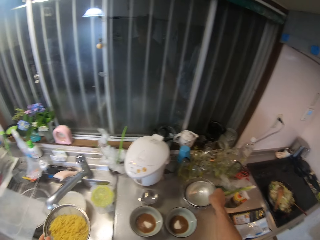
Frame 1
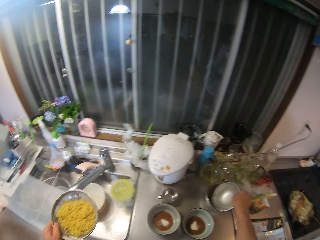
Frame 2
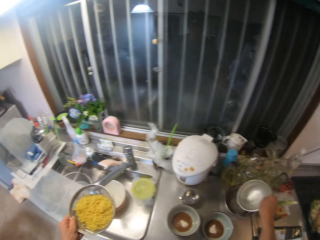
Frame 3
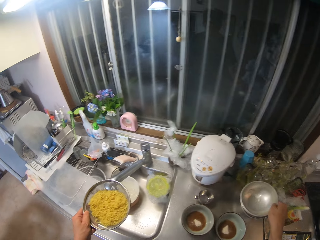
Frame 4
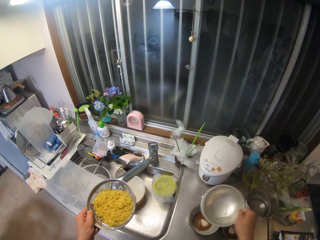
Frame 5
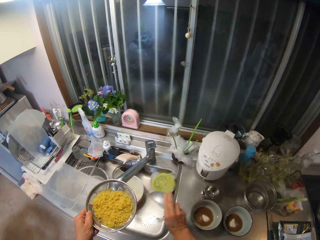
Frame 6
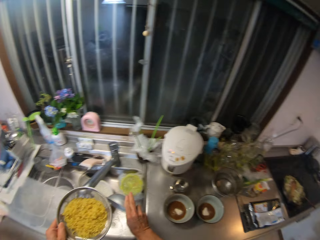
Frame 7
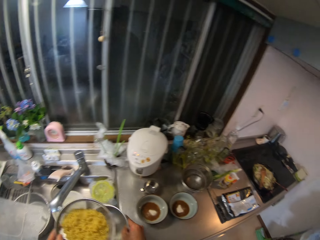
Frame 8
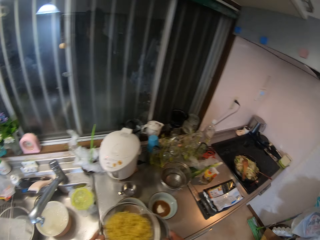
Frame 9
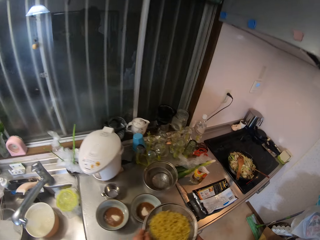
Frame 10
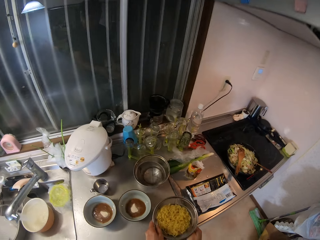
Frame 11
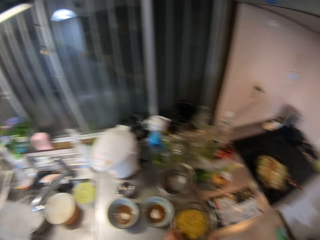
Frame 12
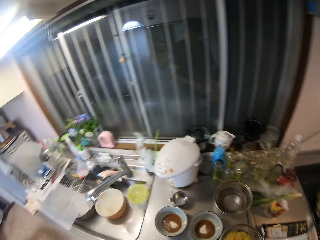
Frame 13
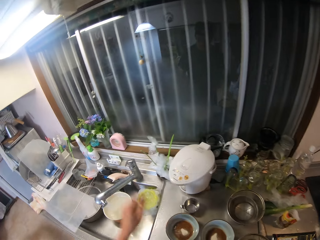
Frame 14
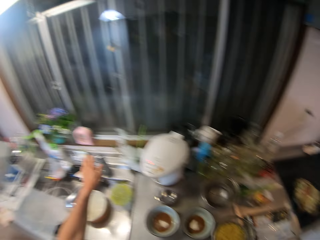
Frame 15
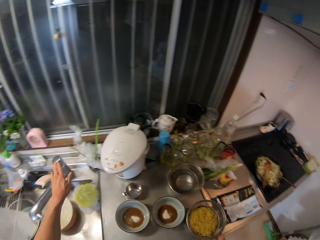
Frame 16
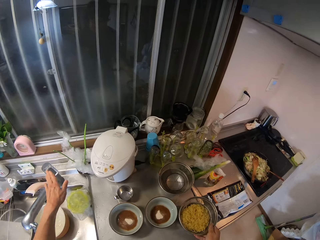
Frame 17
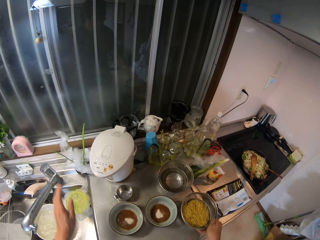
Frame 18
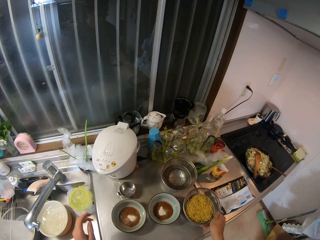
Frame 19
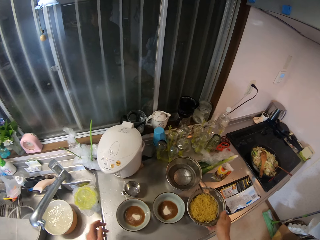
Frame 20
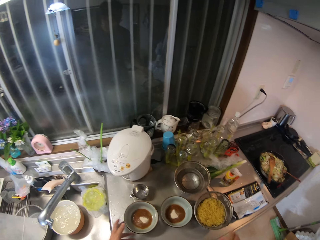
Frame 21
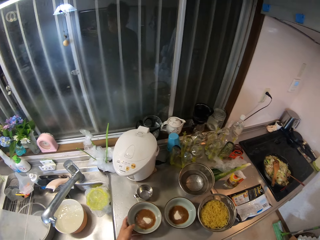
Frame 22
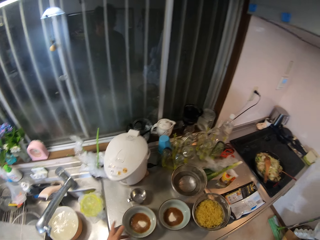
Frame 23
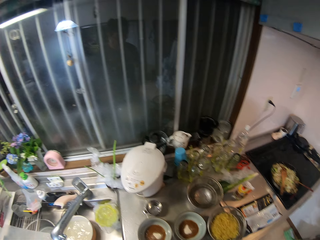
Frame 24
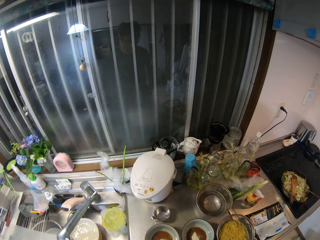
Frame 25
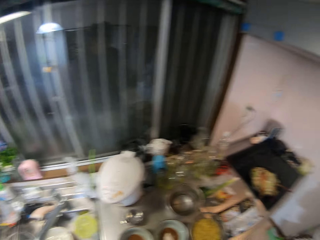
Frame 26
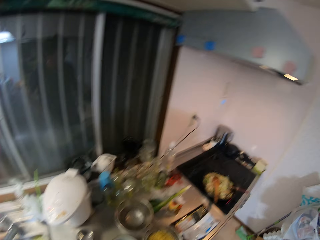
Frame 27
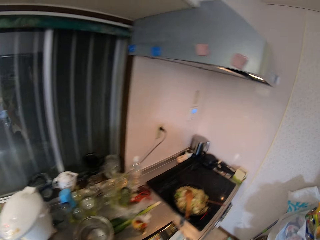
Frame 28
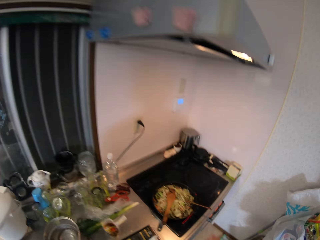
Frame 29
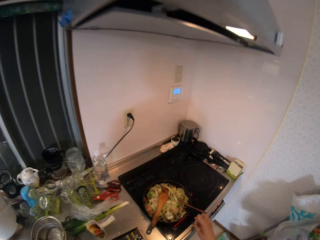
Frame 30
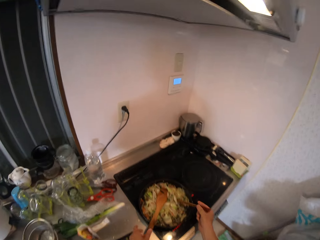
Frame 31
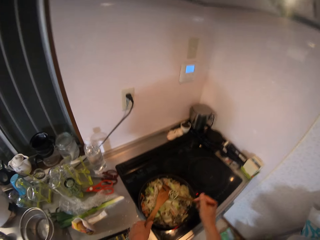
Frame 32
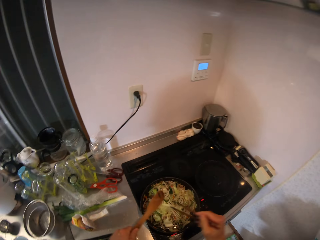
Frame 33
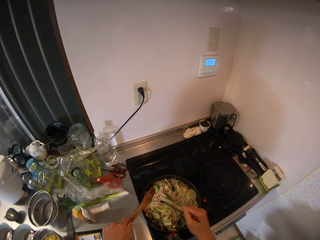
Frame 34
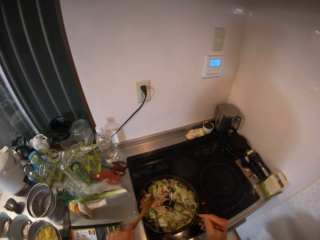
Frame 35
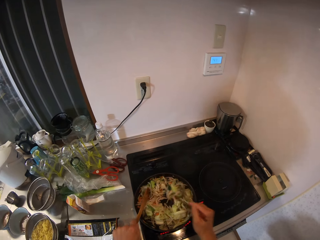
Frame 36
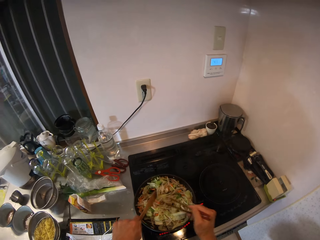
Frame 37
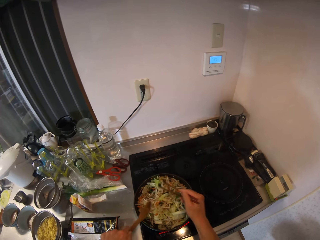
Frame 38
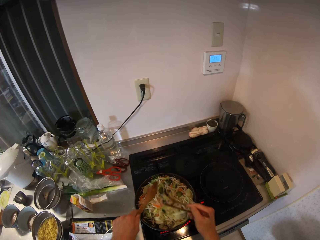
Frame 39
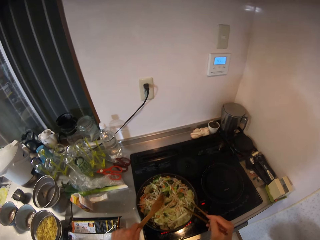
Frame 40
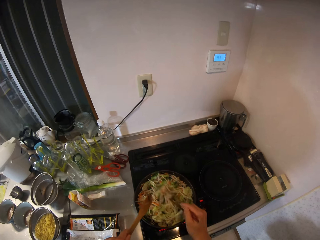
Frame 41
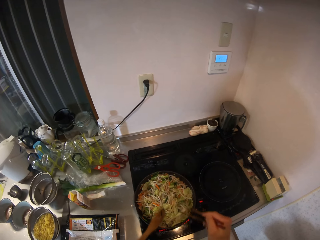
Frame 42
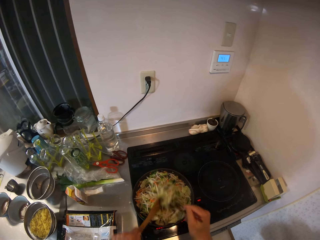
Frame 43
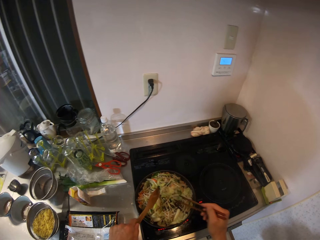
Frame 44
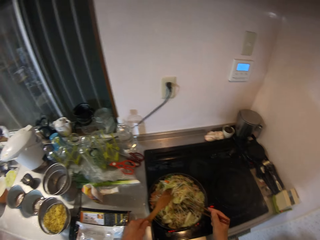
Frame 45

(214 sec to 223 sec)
The camera wearer picks up a stainless plate from the slab. She places the stainless plate beneath the stainless sieve on the slab. She puts the oil filter down. She turns off the tap in the sink. She holds the paddle. She stirs the vegetable in the frying pan with the chopping sticks and wooden spatula.

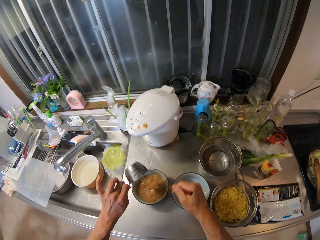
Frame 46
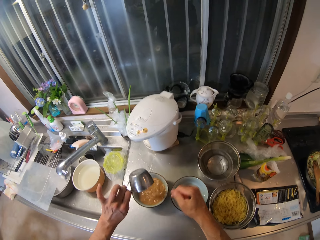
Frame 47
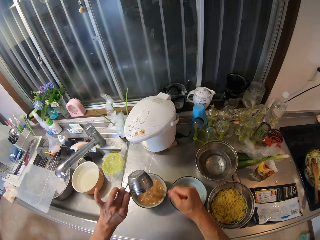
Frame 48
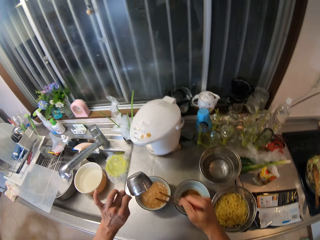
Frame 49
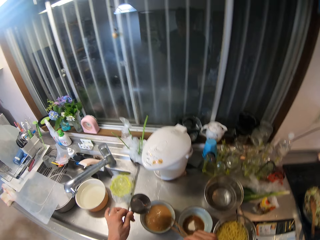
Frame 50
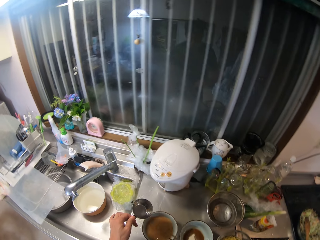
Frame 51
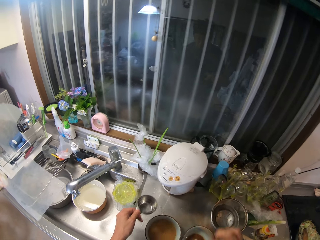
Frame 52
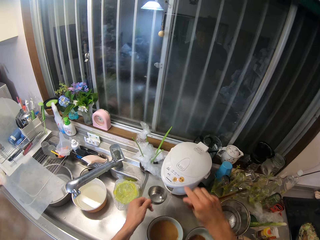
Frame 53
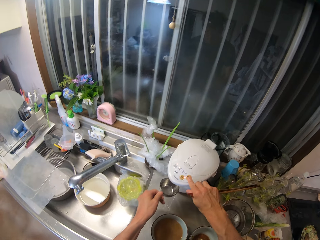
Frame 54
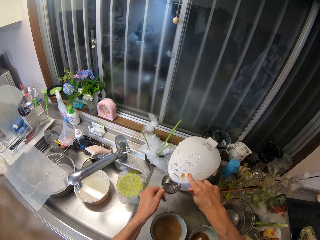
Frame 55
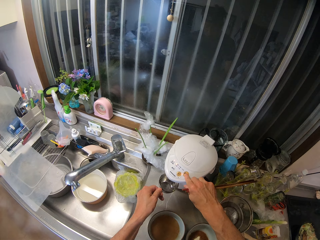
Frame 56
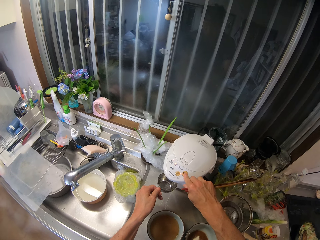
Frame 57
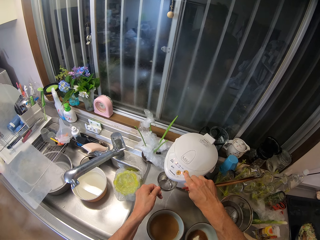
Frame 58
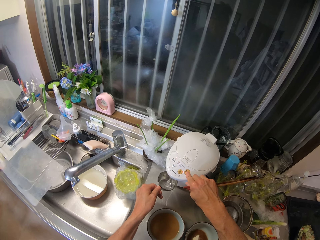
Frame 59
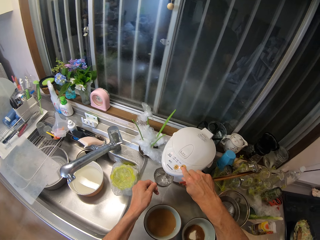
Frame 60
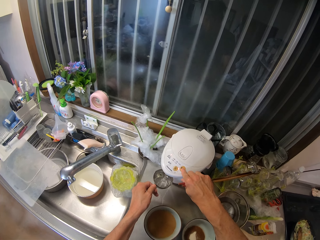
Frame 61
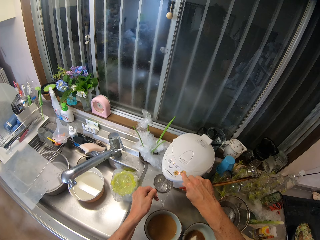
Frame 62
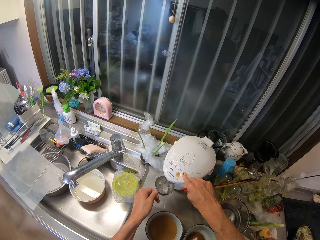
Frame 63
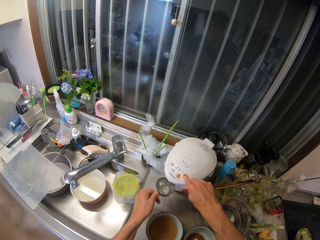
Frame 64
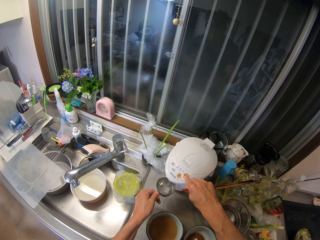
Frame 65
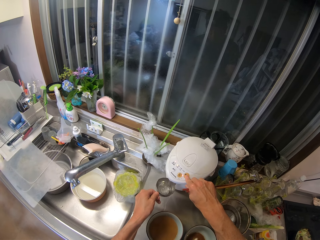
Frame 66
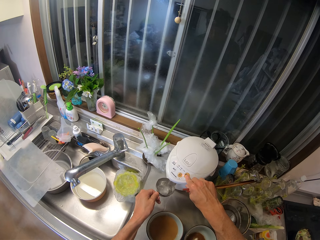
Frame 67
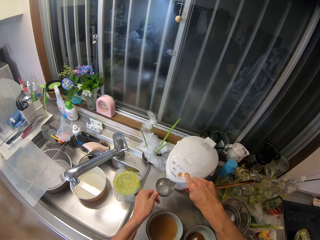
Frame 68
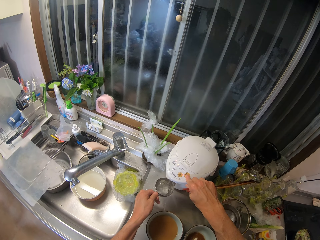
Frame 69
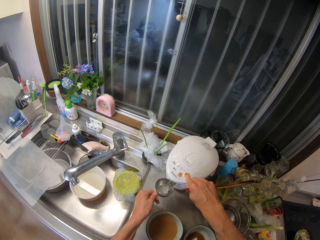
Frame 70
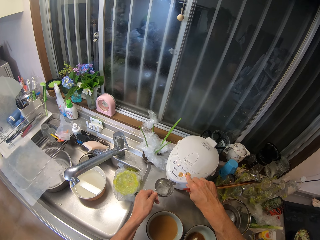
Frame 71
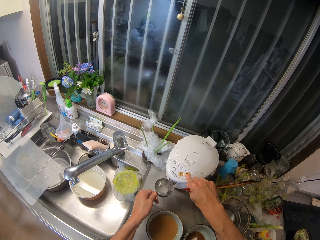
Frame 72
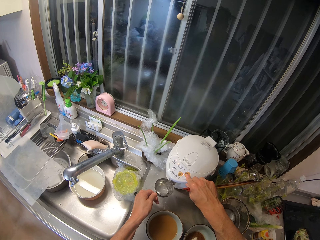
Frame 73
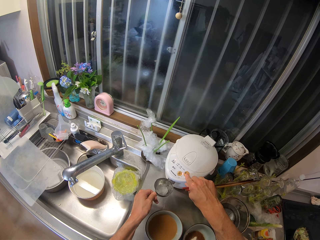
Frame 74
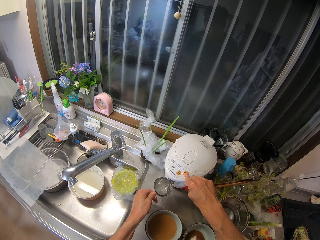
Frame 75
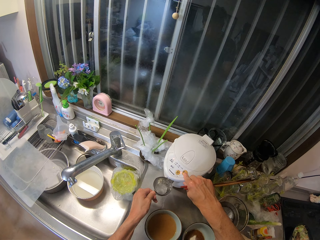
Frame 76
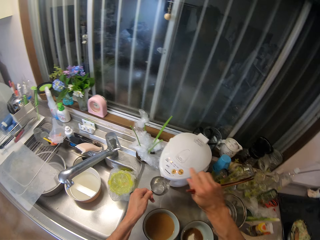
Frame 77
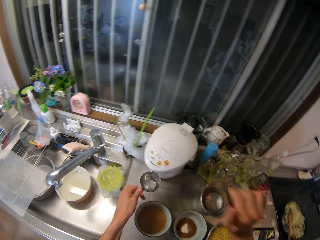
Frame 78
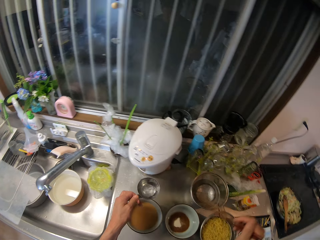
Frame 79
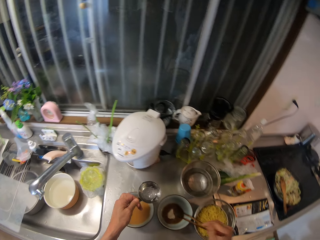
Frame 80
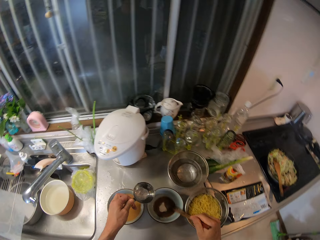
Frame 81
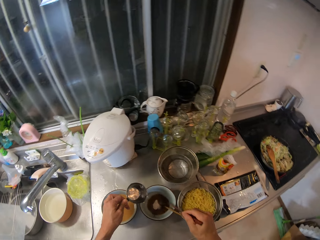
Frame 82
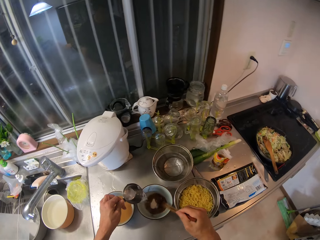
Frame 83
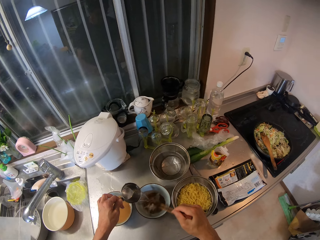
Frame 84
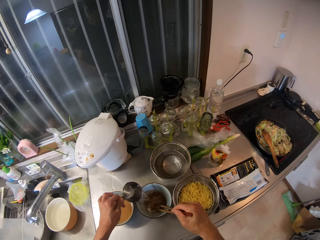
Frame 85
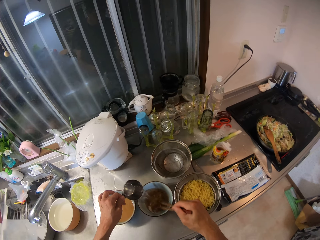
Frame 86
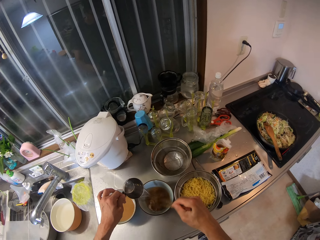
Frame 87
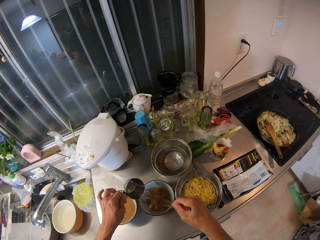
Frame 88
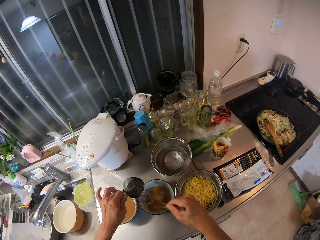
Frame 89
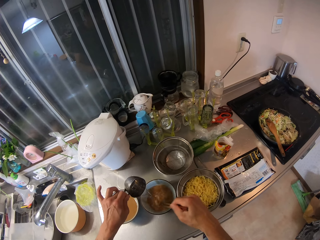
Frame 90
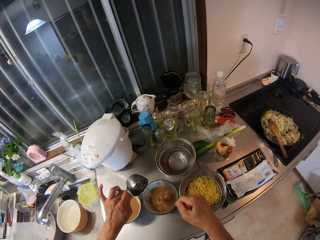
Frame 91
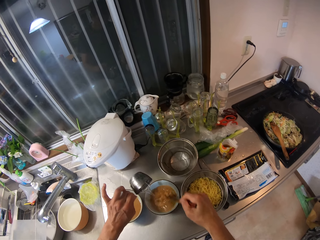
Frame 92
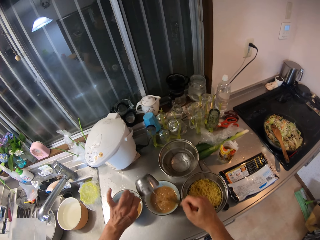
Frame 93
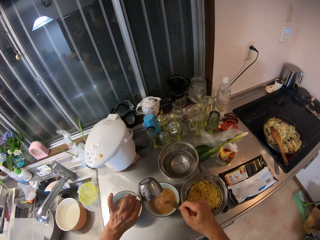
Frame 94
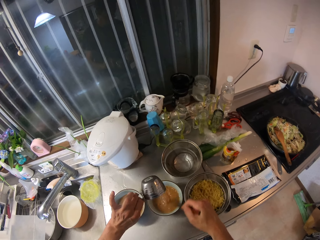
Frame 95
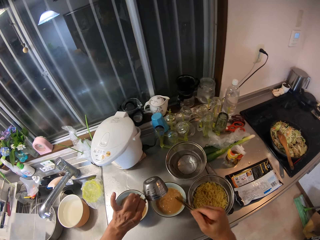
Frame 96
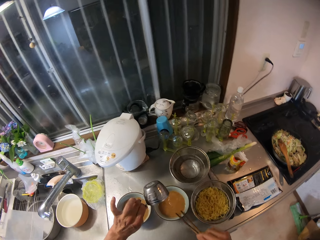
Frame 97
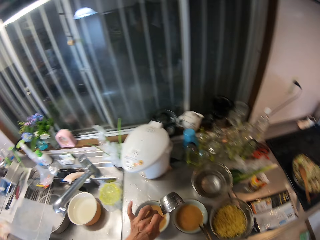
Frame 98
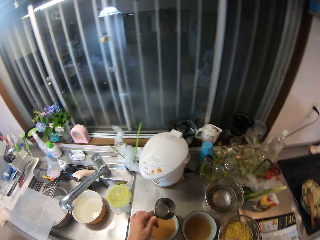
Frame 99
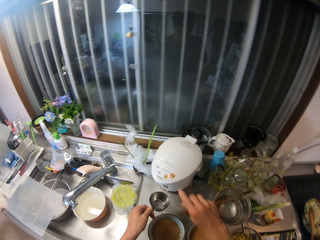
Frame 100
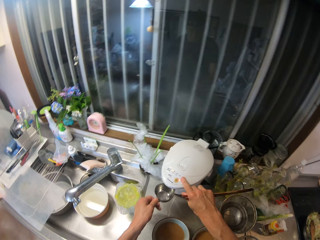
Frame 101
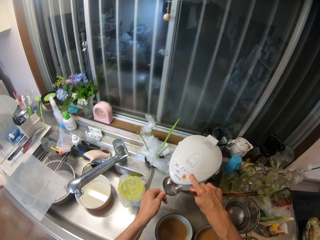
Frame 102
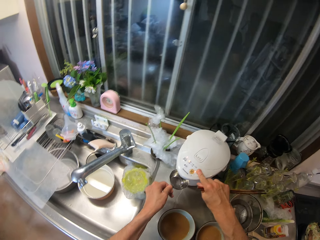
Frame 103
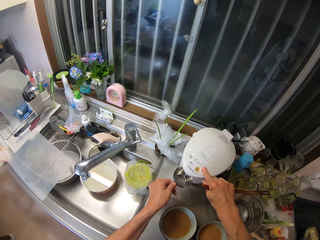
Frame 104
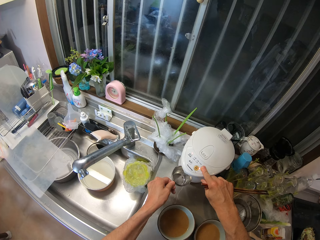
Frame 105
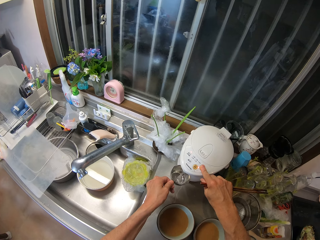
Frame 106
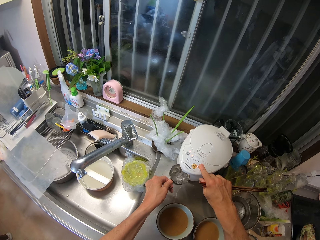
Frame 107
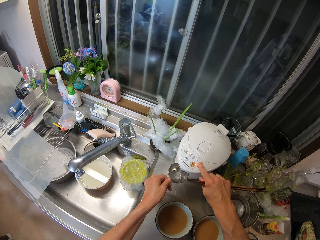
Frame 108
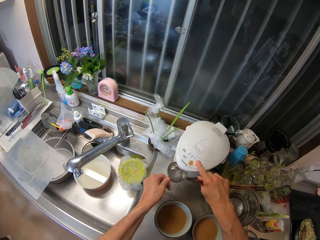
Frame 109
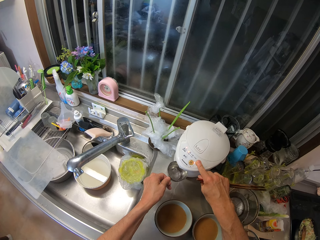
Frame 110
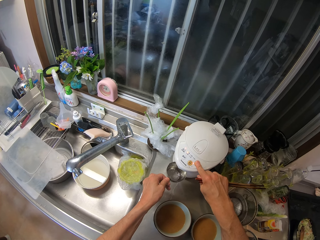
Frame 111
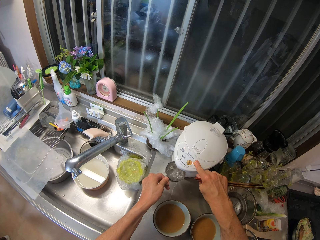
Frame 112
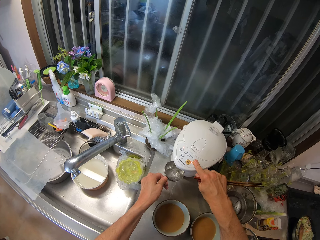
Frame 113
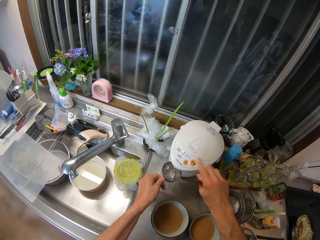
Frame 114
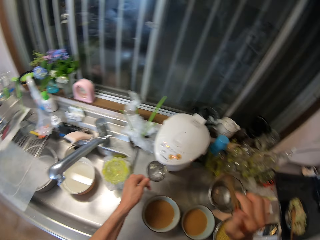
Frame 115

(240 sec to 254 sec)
The camera wearer pours the water in the cup into the second bowl of spices. She stirs the spices in the second bowl with the chopping sticks in her right hand. She presses a button on the water heater. She pours water from the electric water boiler into the cup in her left hand. She pours the water in the cup into the first bowl of spices. She stirs the spices in the first bowl with the chopping sticks in her right hand. She presses a button on the water heater. She pours water from the electric water boiler into the cup in her left hand.
